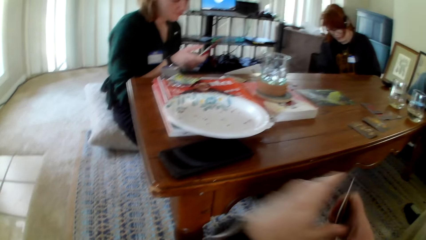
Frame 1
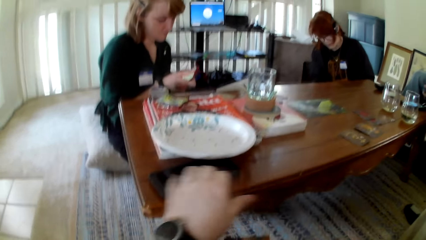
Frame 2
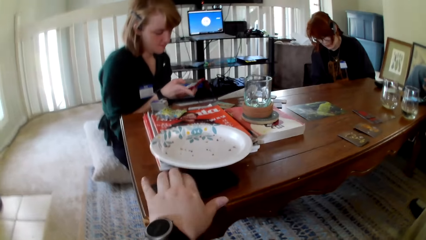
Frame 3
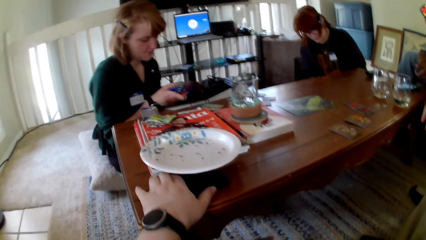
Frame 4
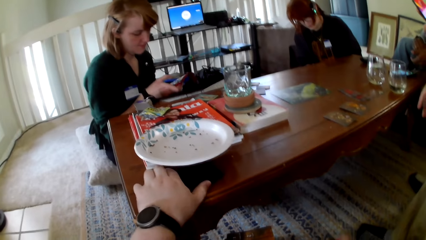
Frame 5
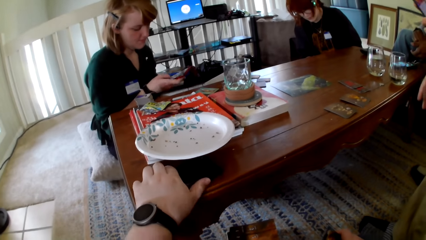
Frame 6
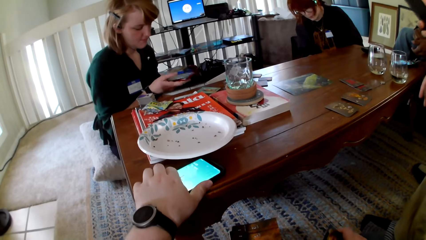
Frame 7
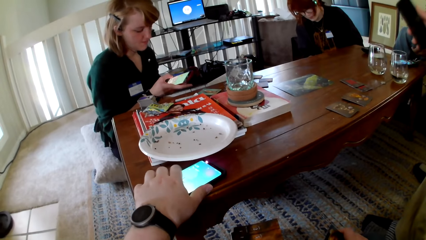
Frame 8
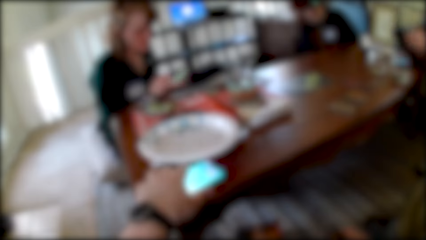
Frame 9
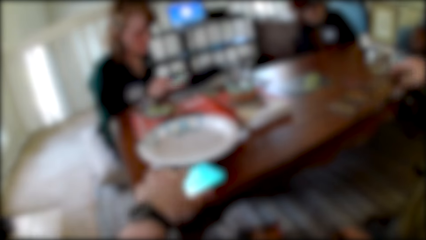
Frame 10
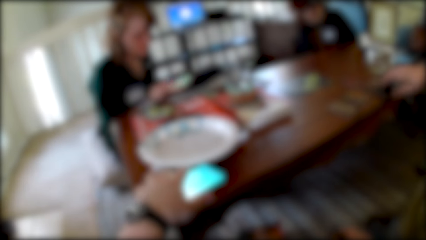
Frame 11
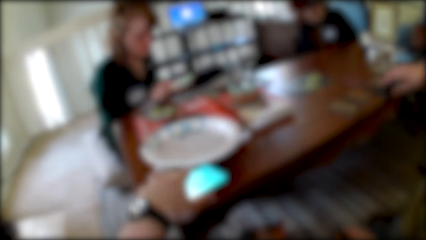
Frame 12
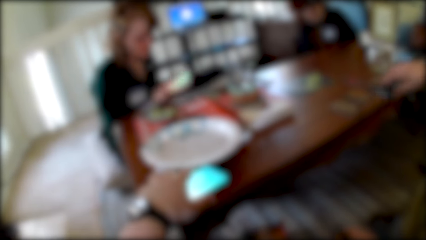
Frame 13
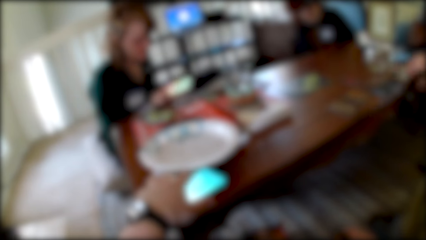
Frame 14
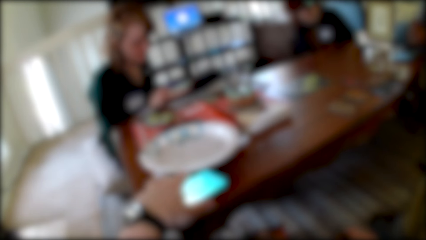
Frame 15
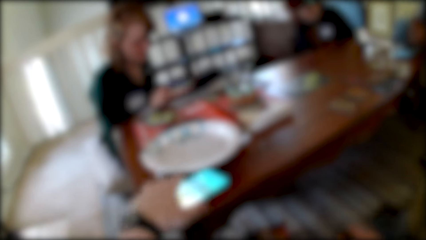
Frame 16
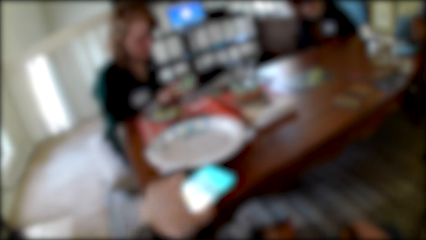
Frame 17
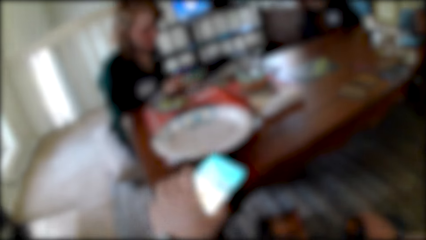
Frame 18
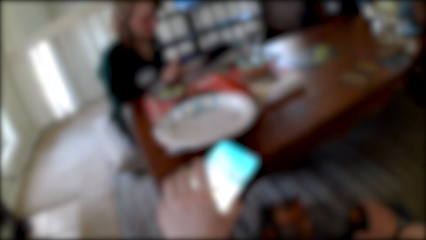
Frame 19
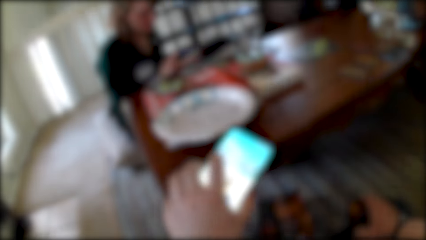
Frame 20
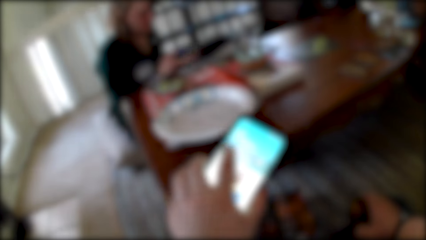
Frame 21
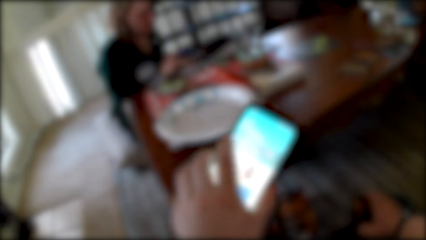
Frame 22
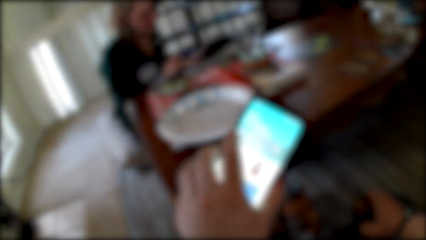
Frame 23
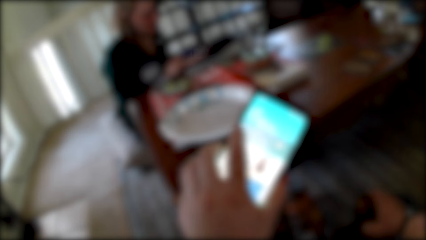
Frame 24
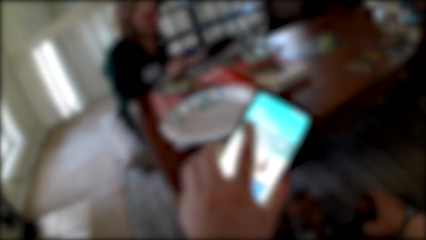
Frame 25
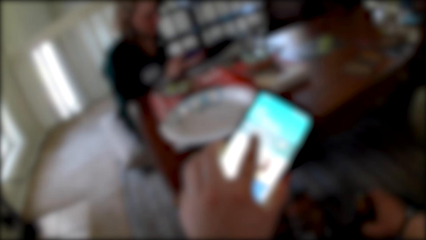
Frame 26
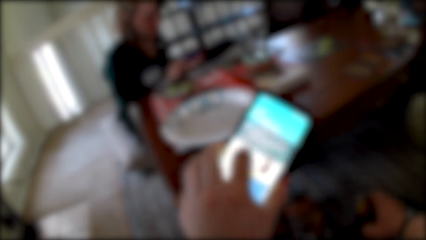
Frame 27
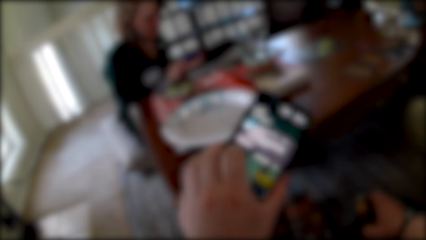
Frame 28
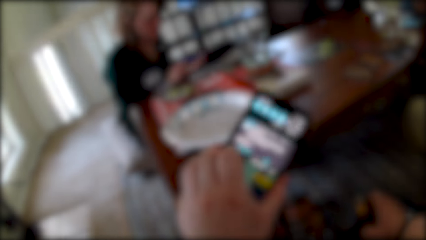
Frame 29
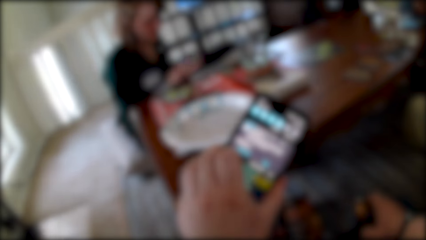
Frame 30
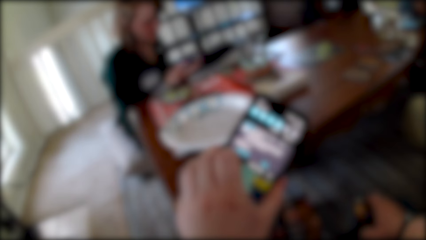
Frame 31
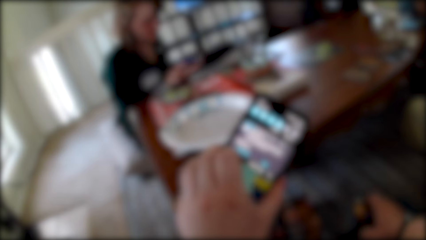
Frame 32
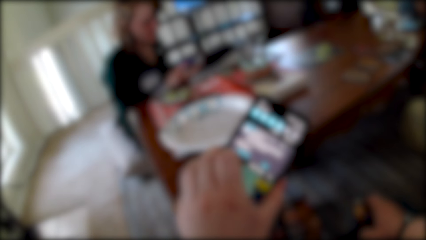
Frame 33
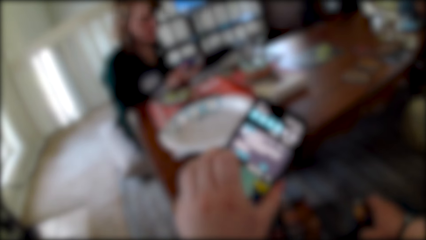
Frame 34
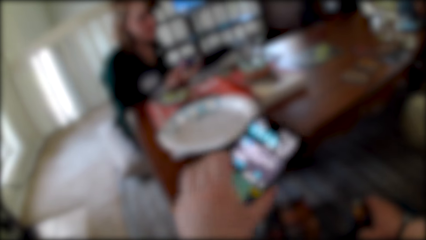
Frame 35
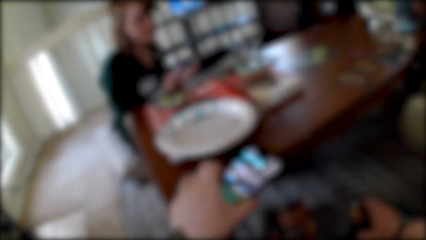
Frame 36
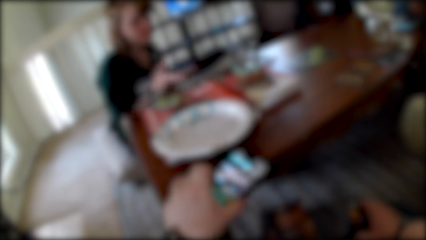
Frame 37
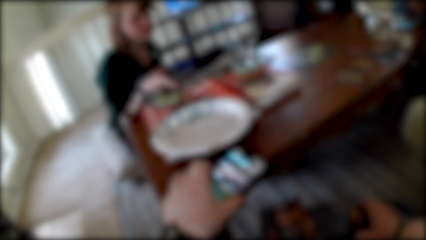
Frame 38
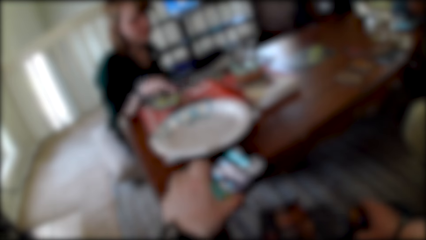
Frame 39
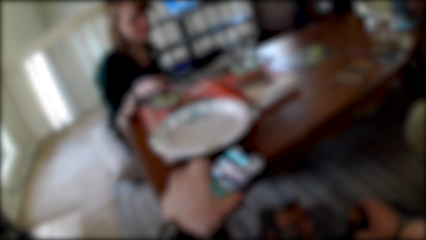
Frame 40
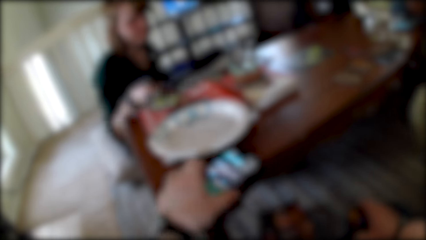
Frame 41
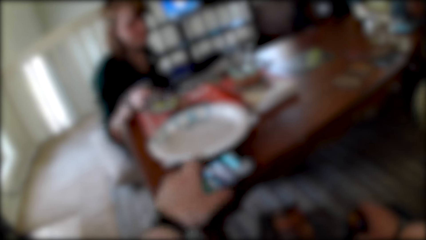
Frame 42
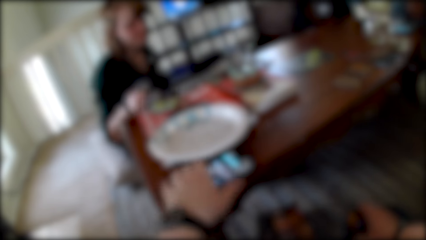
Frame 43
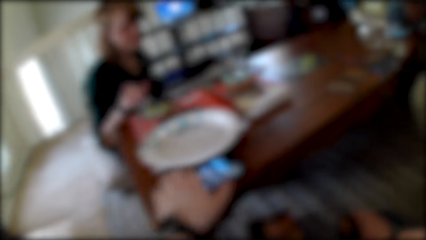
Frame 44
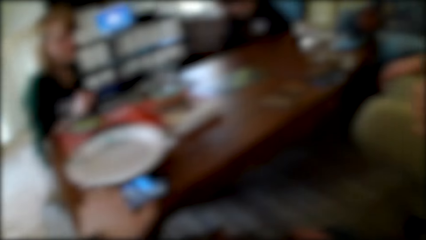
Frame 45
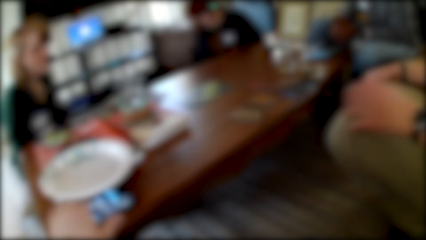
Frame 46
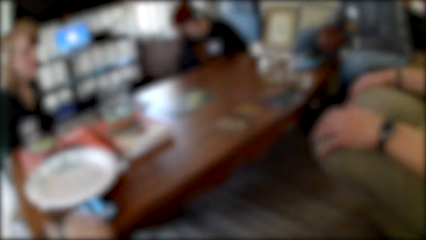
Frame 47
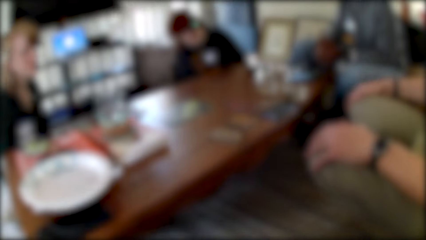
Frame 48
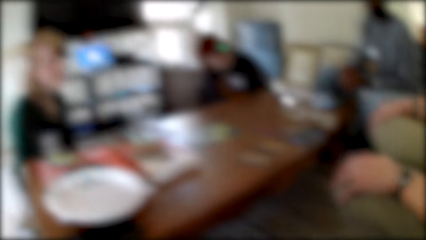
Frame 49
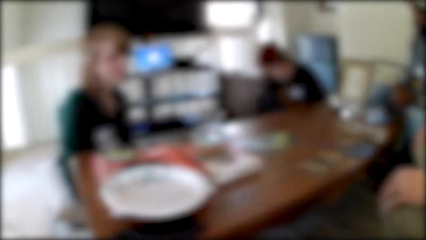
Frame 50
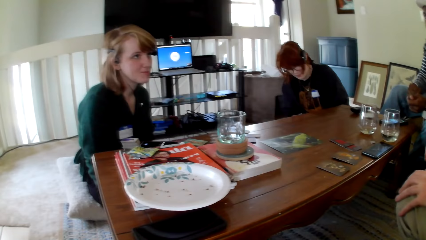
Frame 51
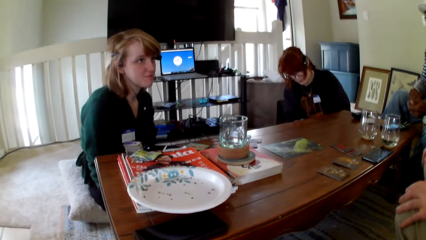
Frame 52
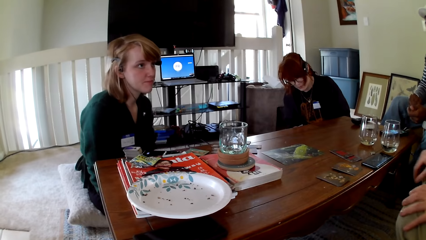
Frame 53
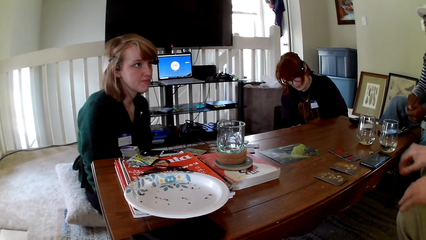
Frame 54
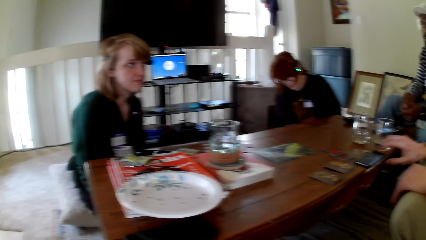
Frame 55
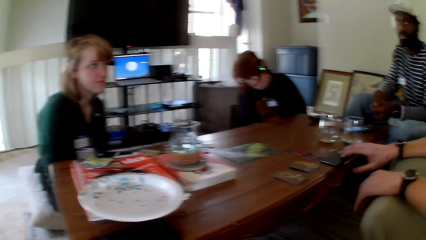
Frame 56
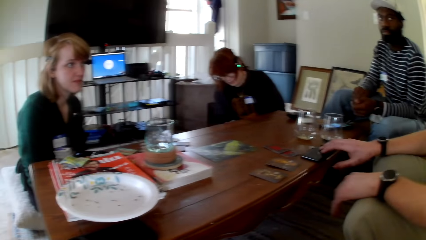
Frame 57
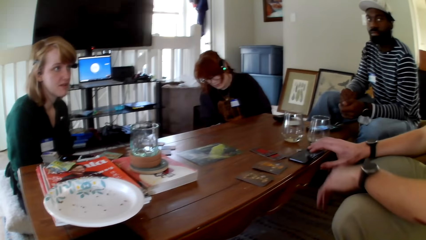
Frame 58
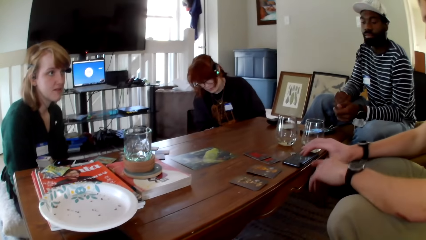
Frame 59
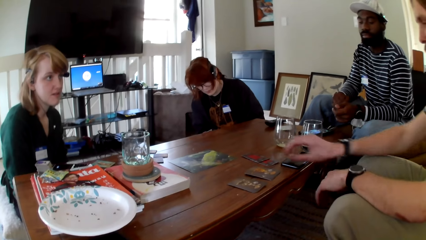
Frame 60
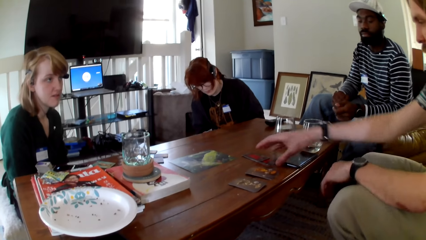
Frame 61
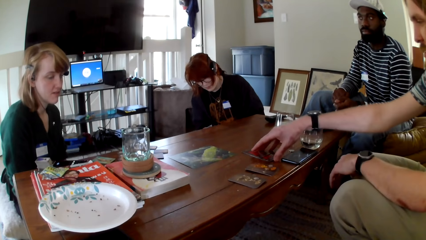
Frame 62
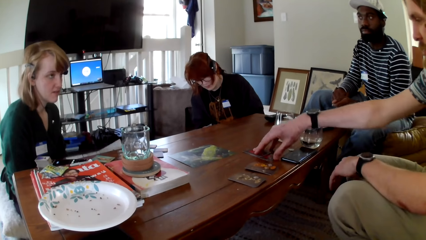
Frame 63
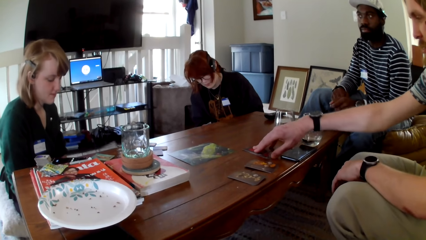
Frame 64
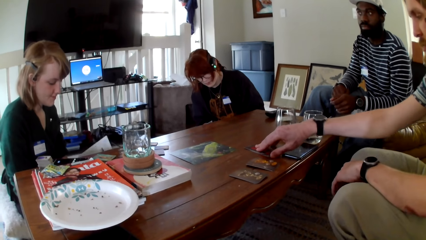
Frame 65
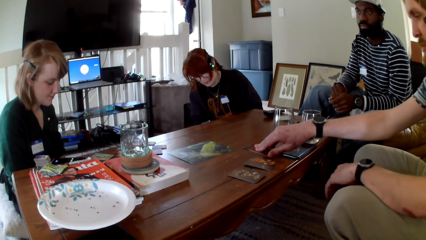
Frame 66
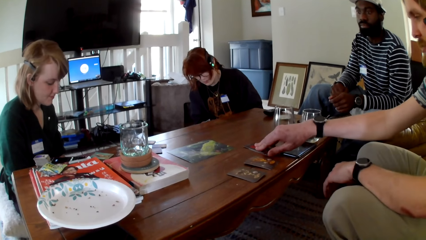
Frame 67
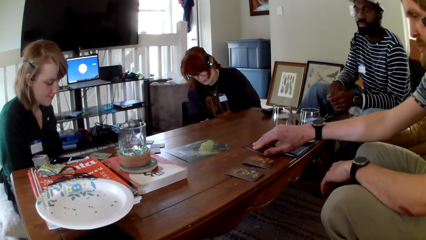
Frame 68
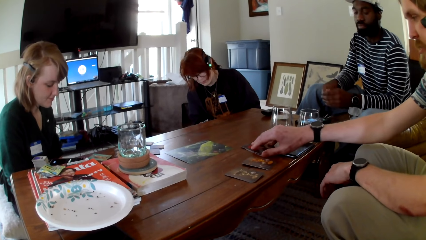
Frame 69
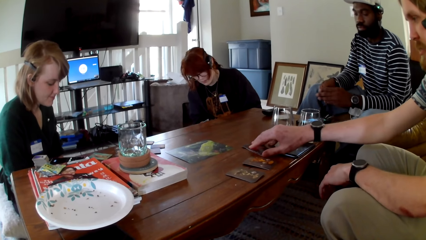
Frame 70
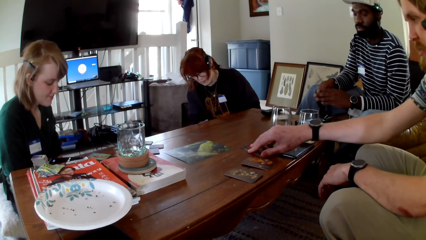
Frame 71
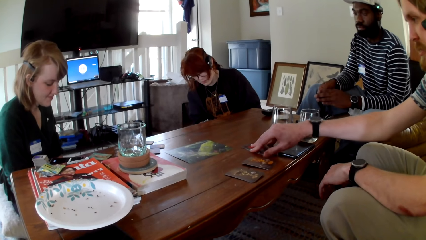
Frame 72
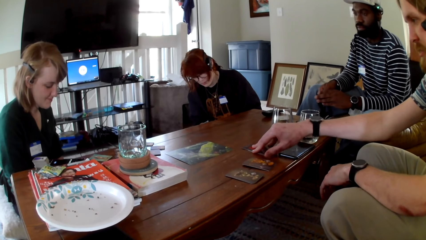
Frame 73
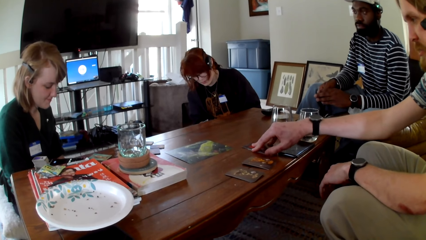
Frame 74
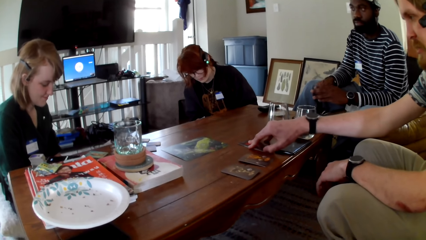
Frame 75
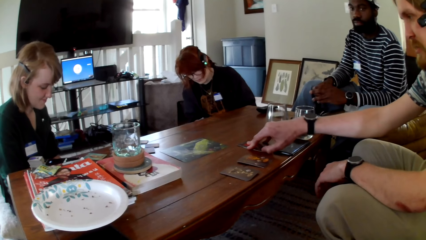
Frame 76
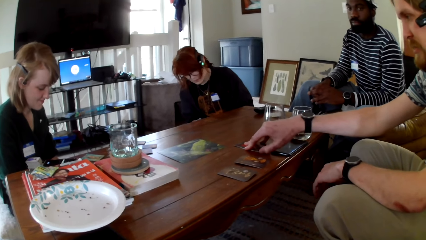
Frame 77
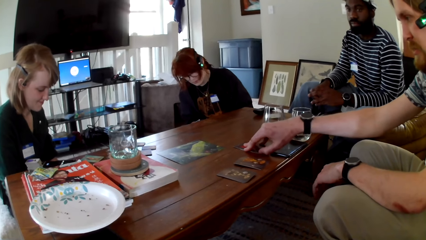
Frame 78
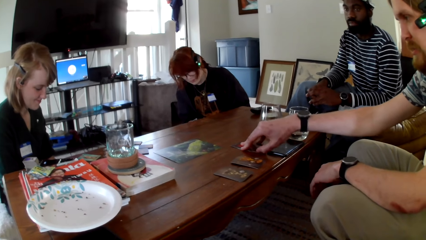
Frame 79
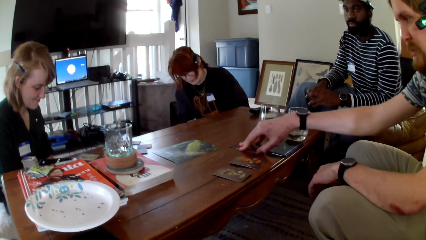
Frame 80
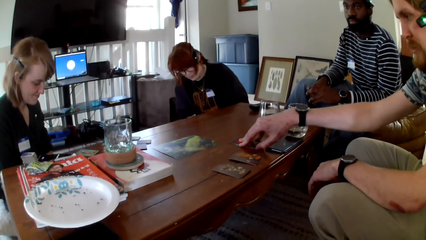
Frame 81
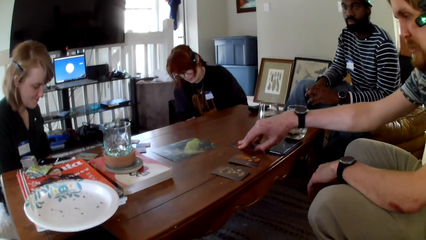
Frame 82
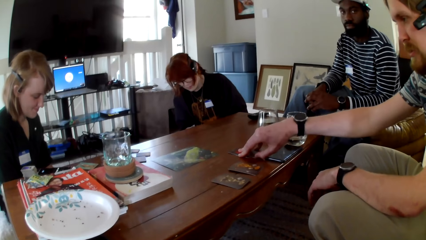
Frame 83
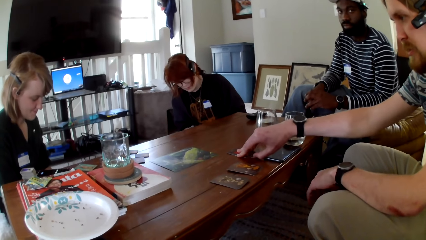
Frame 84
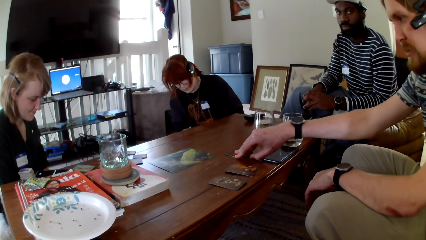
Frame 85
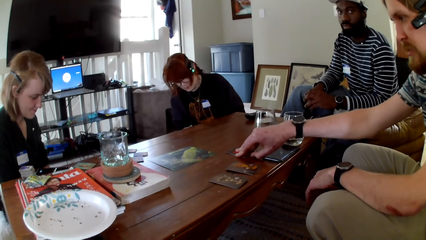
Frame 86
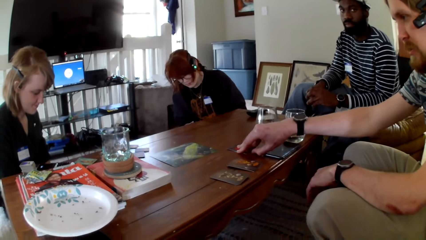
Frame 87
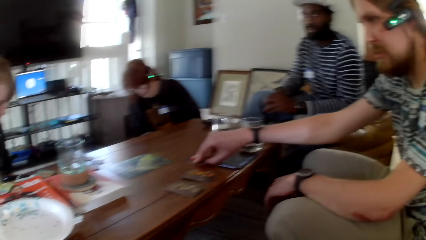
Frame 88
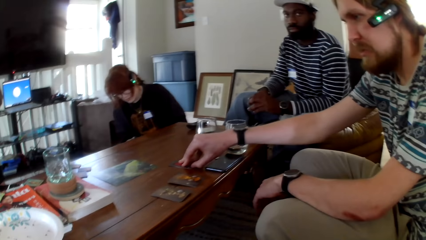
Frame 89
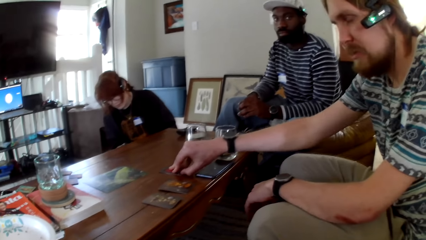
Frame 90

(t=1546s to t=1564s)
The camera wearer switches the cards to the other hand. He picks up a phone. He touches the phone. He operates his phone. He puts the phone on the table. A man holds his knees with both hands, pulls the phone aside, and picks up cards. The man touches the cards.
